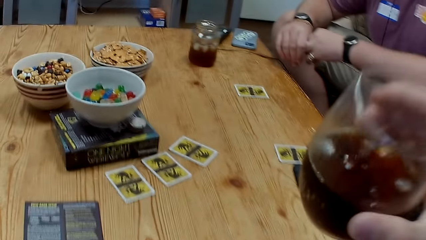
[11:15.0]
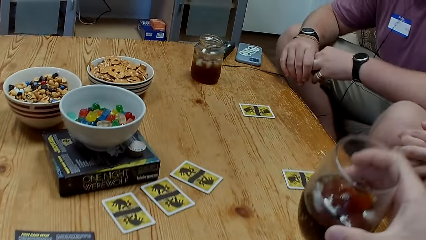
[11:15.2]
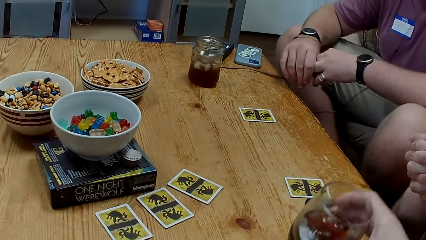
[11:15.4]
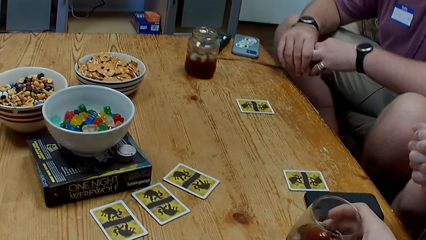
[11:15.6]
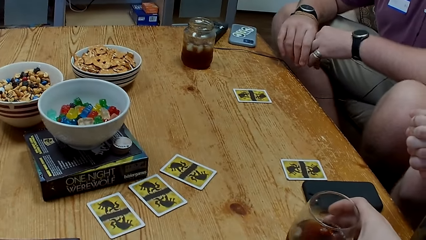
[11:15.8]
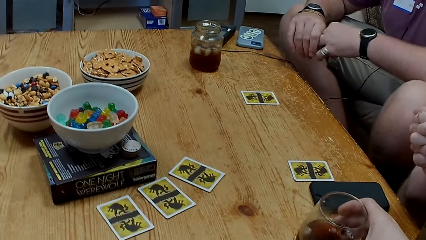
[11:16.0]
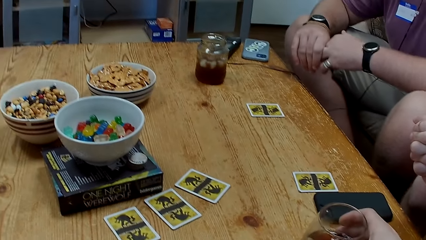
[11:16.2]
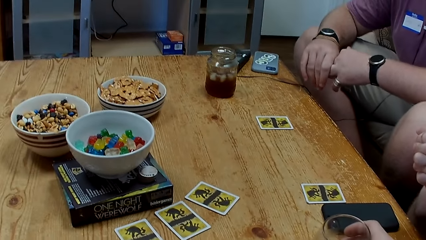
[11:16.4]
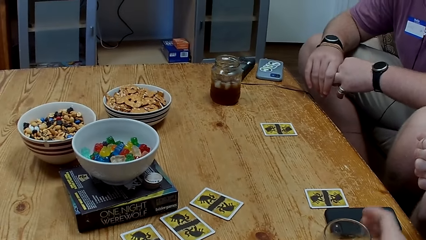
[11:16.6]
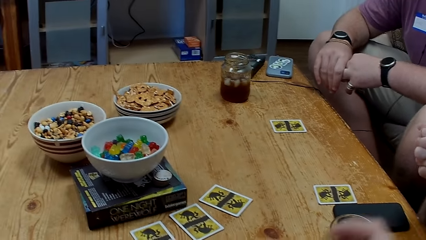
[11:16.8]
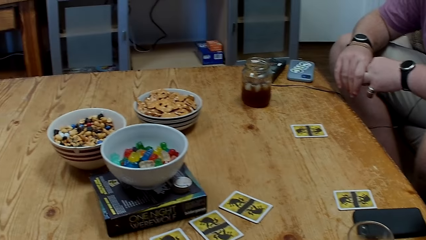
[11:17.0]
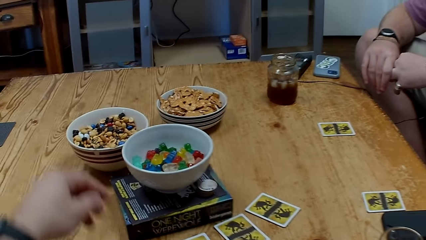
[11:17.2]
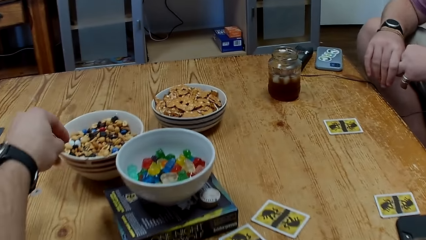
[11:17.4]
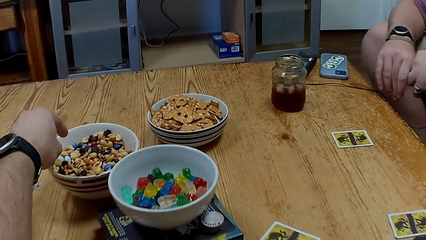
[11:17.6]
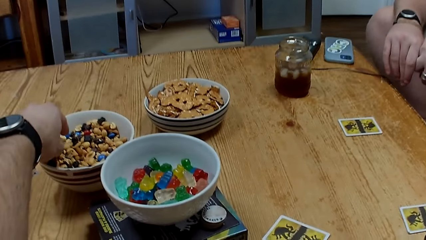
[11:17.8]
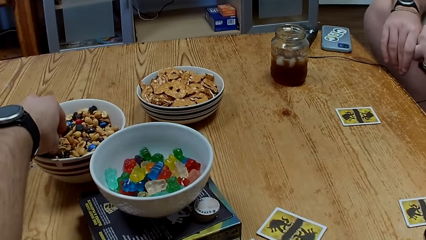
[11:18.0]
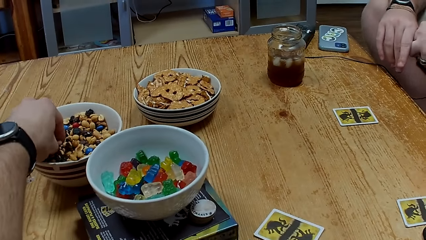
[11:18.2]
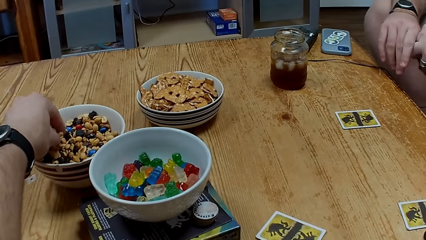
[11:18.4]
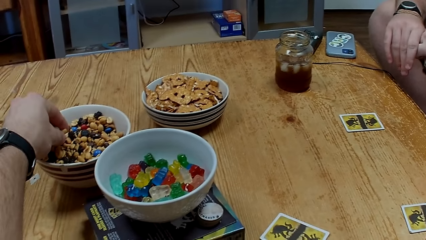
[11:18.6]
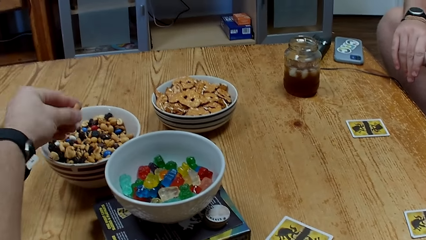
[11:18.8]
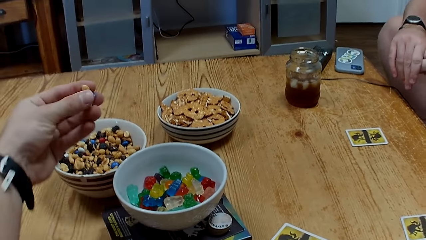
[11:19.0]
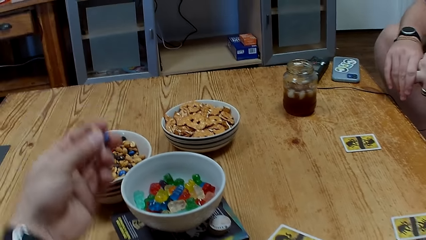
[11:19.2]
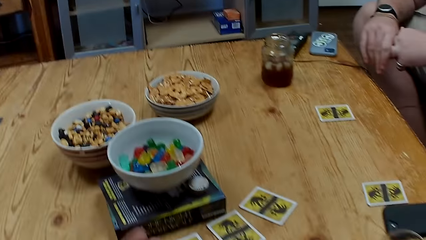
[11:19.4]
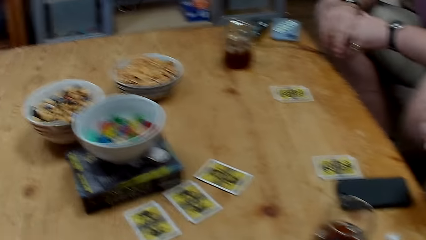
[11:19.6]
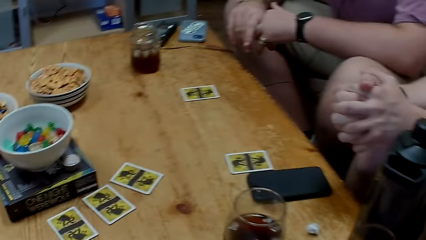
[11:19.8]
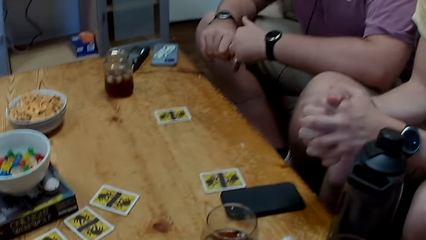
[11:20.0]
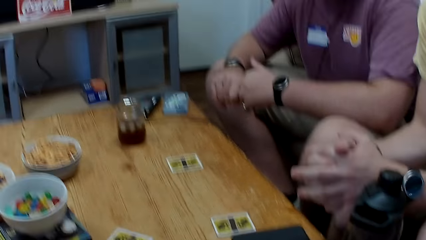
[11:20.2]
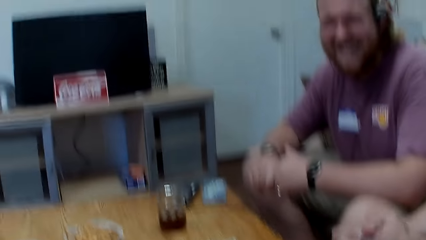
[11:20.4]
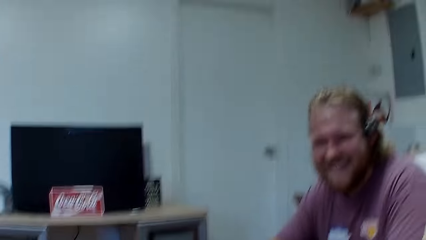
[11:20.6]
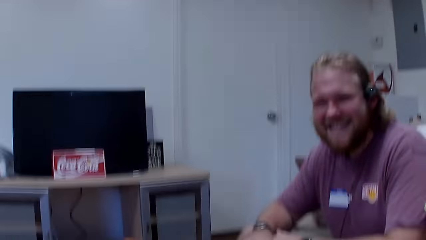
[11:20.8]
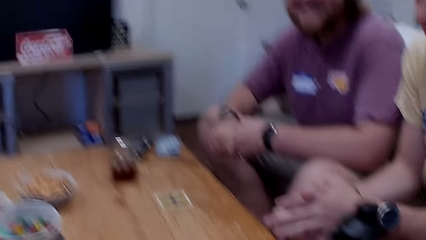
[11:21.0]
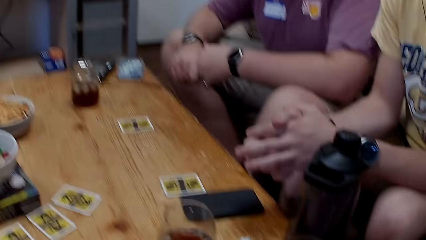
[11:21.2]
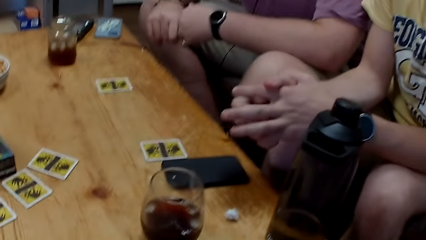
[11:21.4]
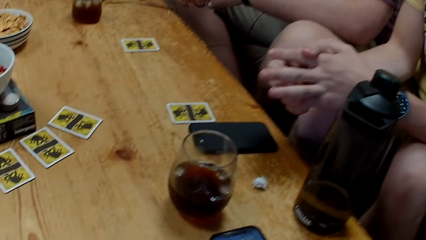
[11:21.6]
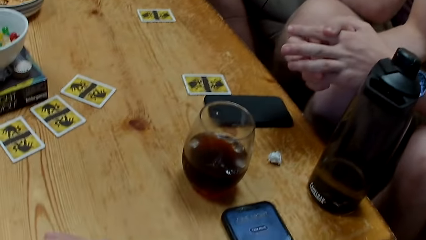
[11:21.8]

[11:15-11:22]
The camera wearer keeps the glass down.
